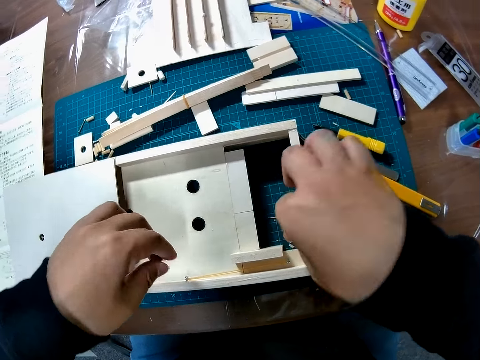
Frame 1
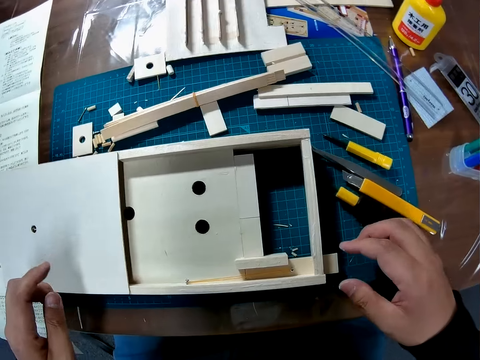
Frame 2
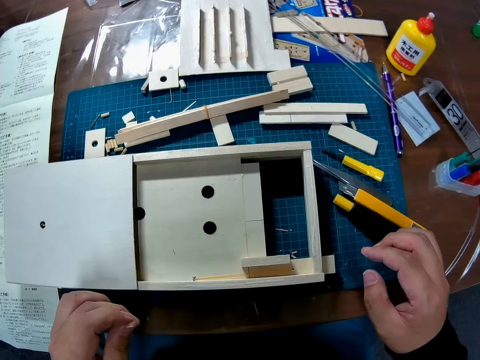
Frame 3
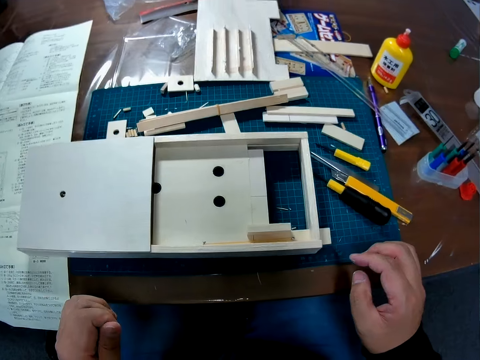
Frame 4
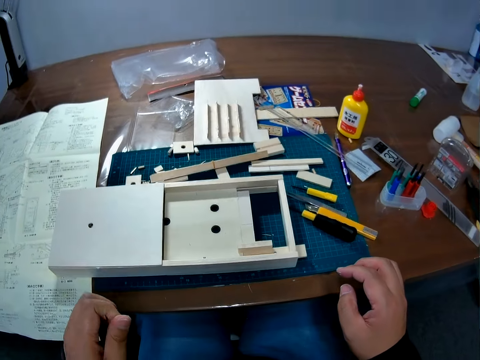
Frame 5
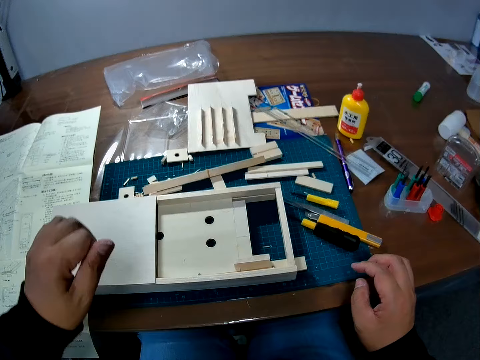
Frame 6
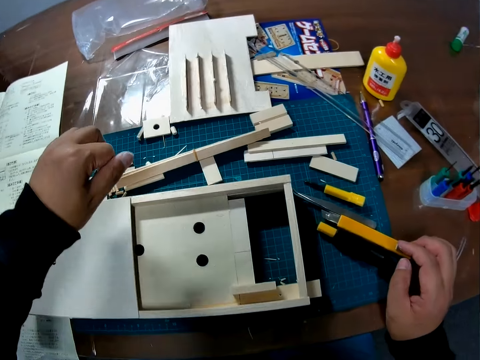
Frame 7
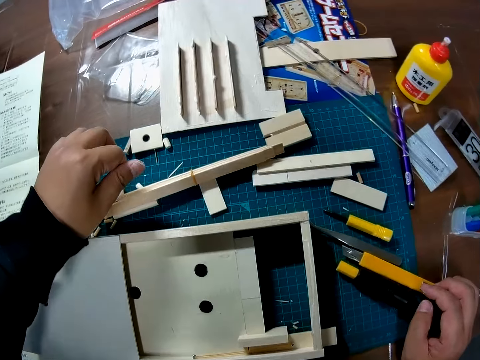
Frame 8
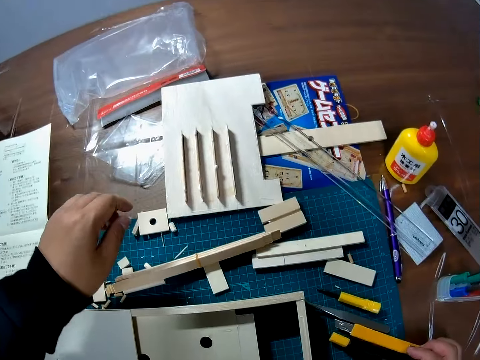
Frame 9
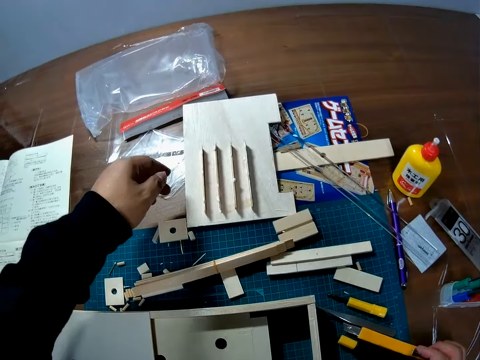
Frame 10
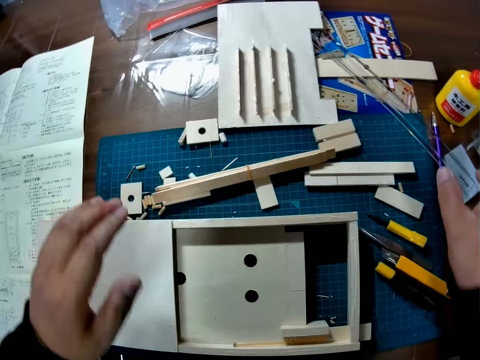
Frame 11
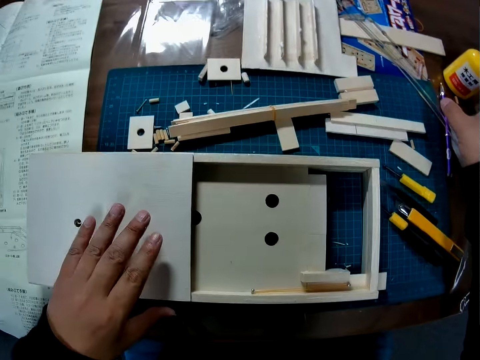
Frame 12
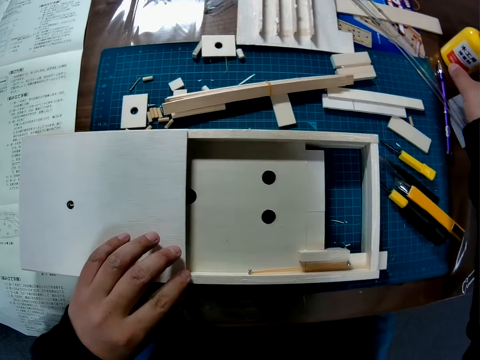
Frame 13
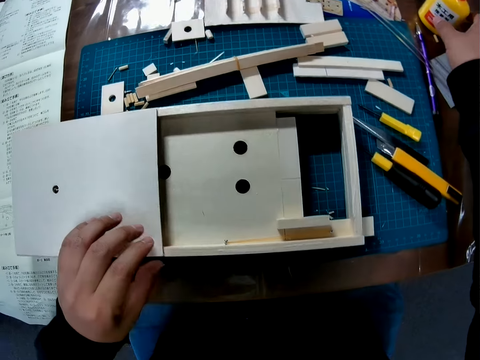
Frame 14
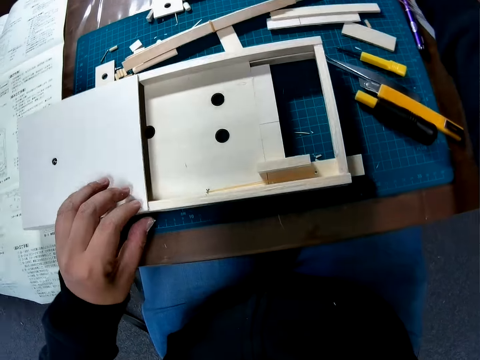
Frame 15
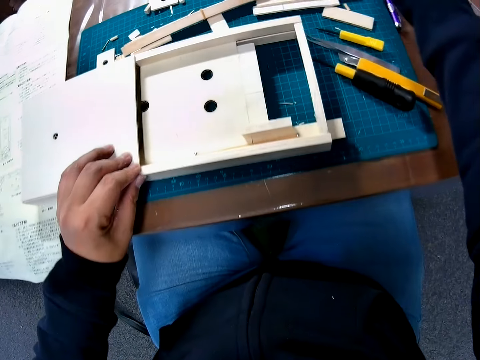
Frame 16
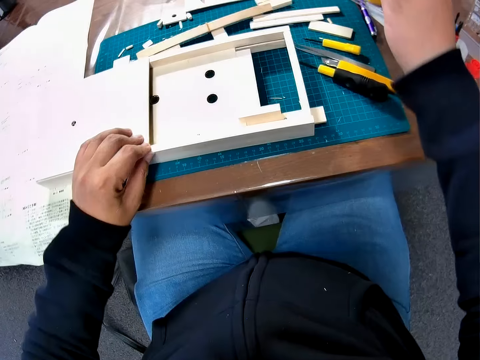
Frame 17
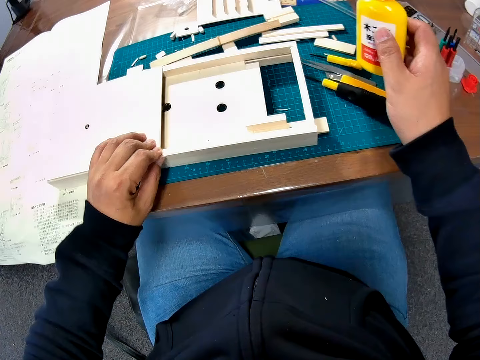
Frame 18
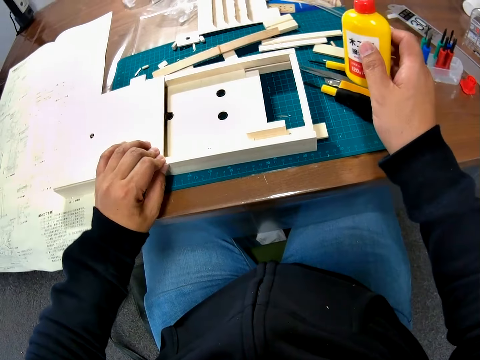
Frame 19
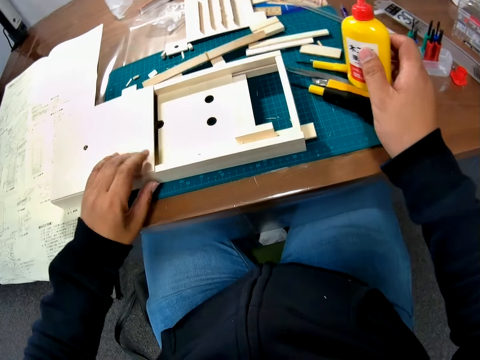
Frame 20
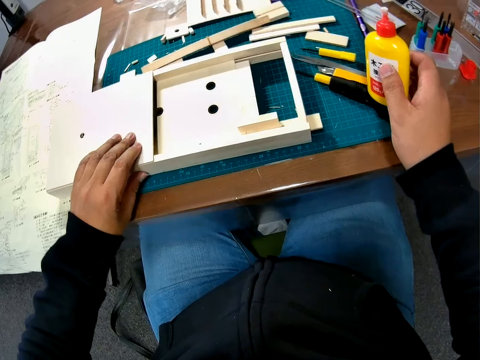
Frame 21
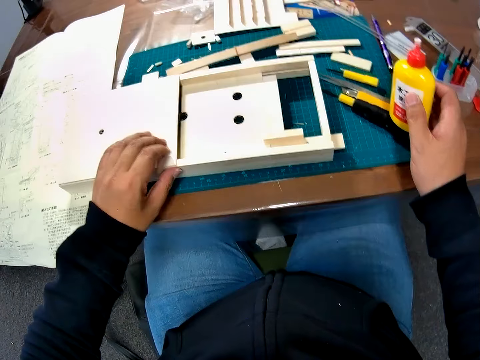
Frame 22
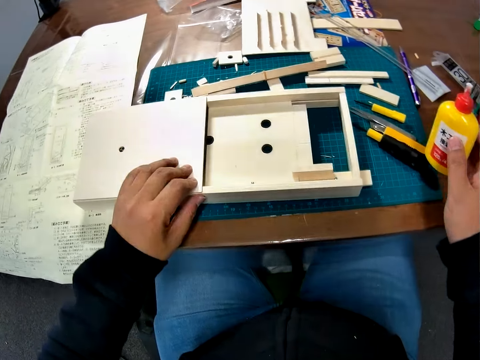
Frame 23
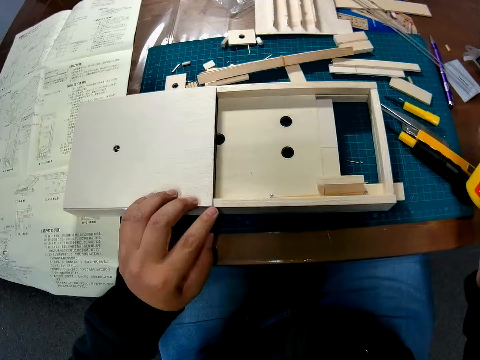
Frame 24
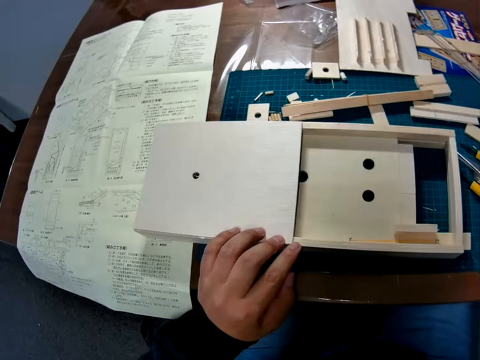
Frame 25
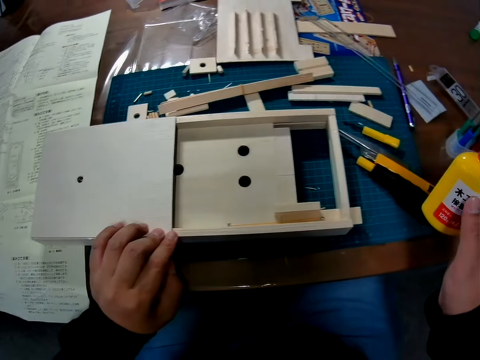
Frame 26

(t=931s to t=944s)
The camera wearer lifts his hands from the wood. He holds the wood and takes a glue container from the table. He examines the wood.

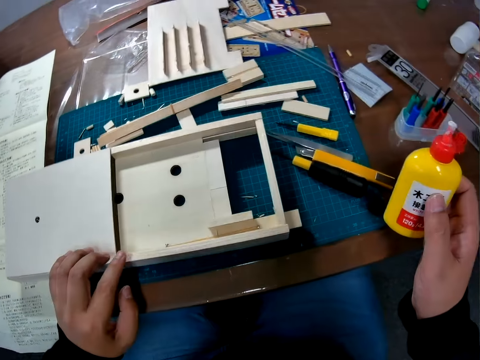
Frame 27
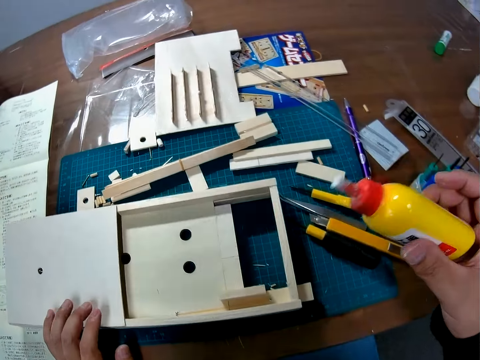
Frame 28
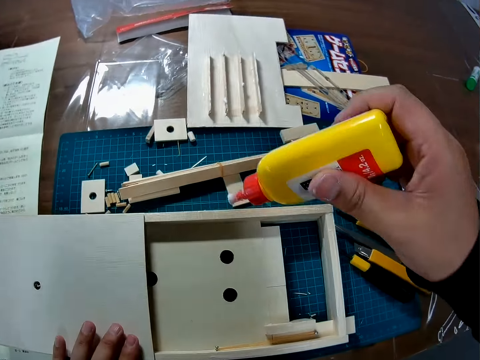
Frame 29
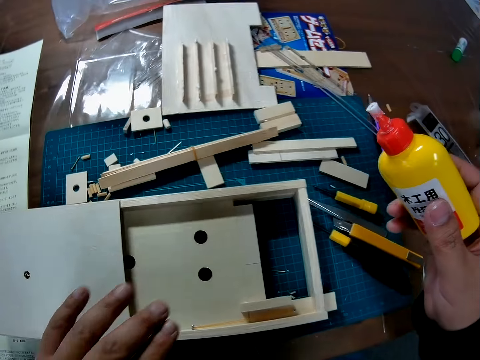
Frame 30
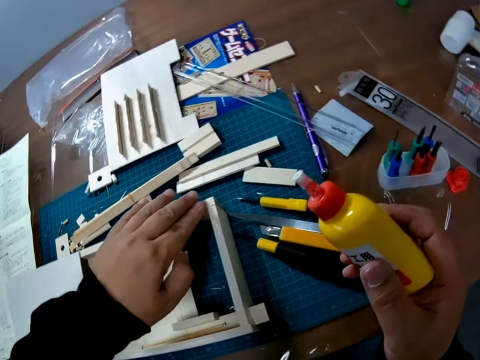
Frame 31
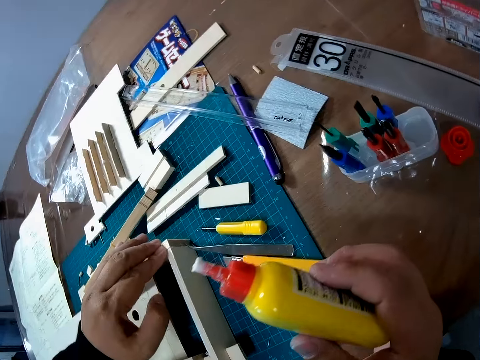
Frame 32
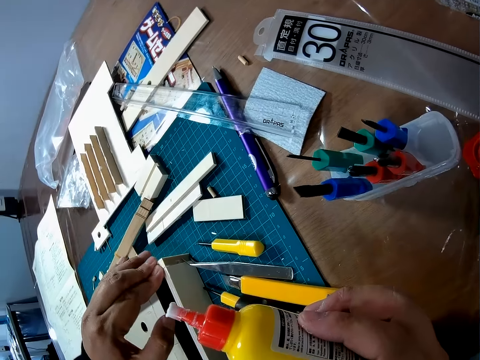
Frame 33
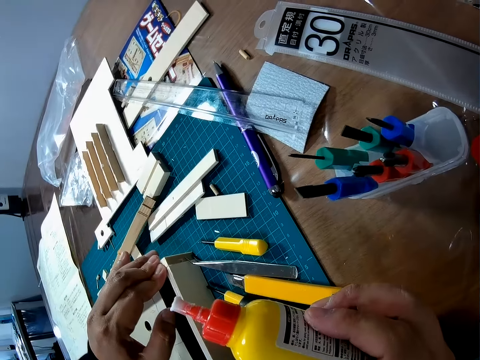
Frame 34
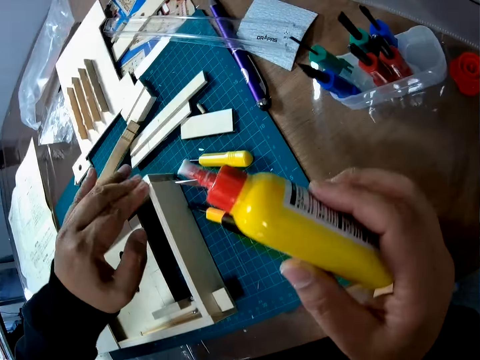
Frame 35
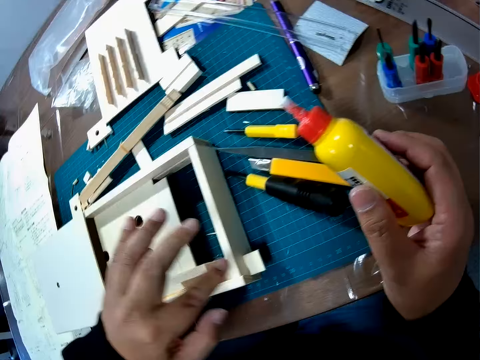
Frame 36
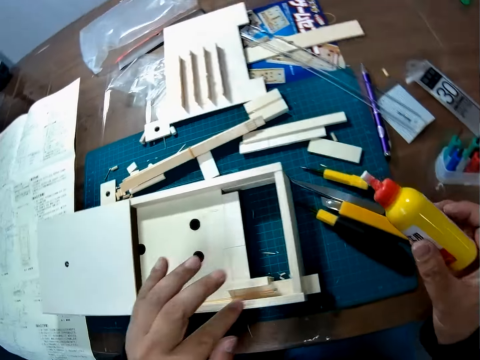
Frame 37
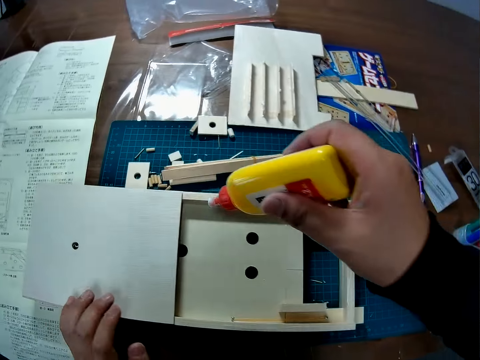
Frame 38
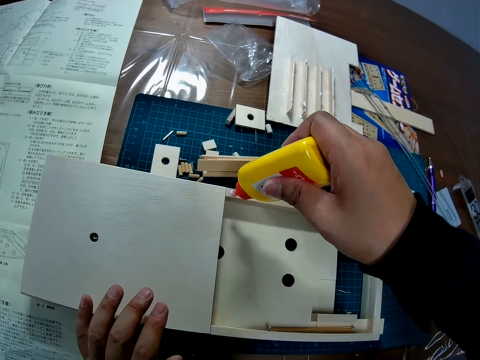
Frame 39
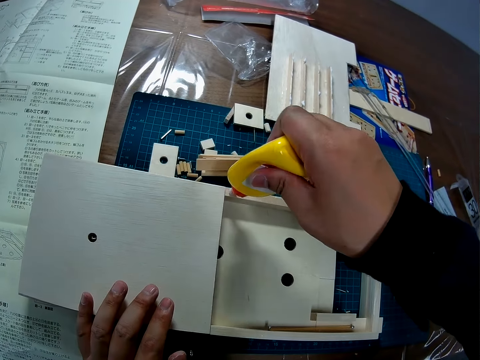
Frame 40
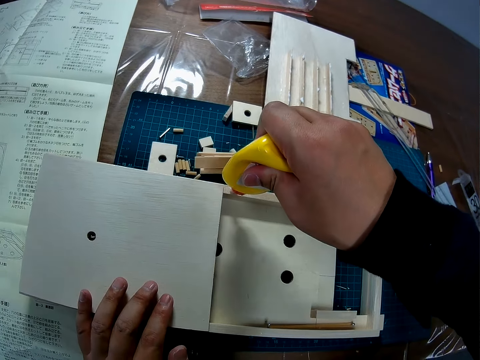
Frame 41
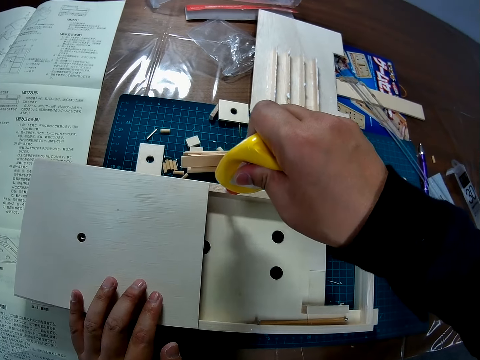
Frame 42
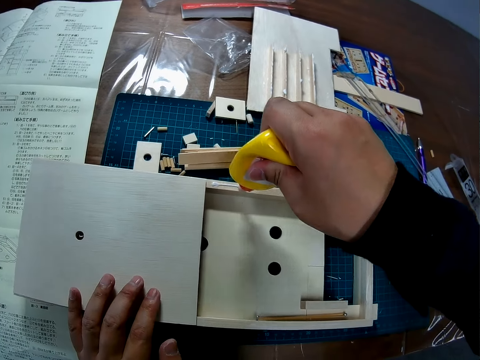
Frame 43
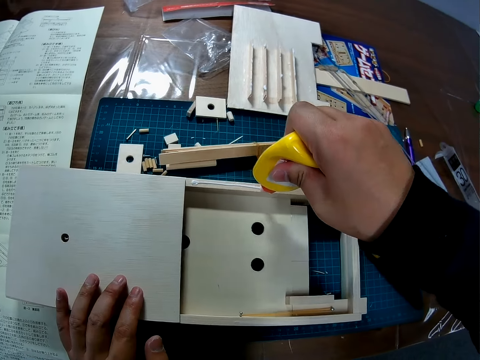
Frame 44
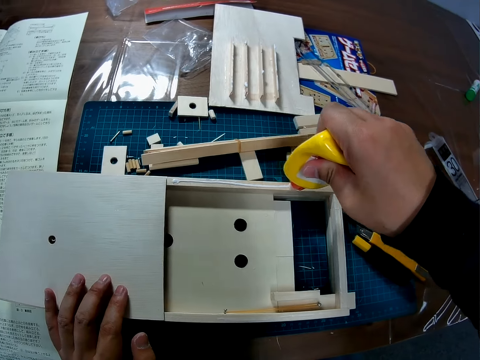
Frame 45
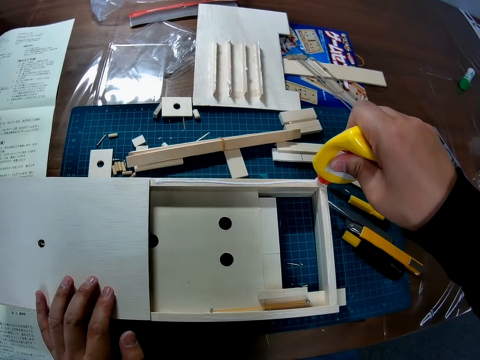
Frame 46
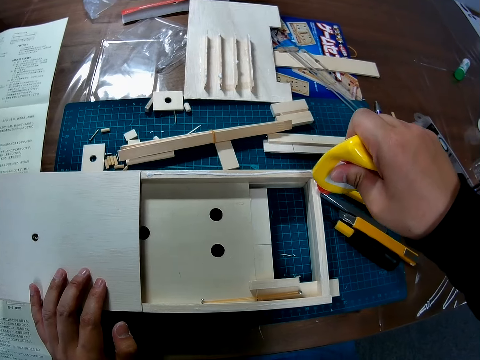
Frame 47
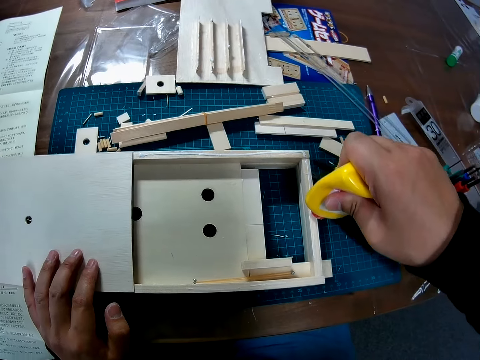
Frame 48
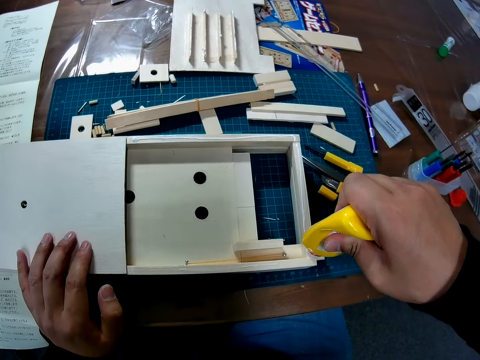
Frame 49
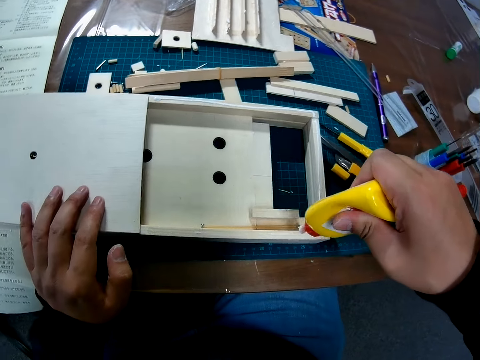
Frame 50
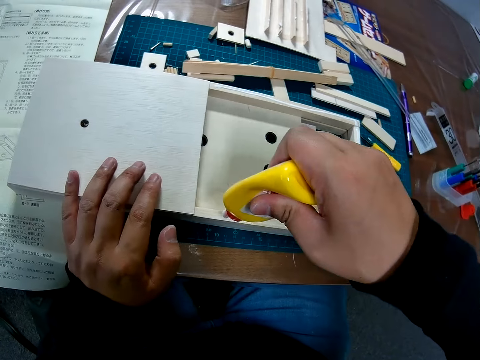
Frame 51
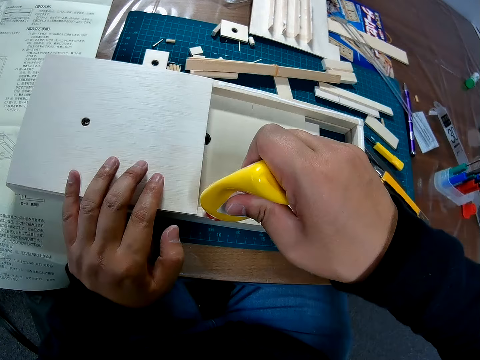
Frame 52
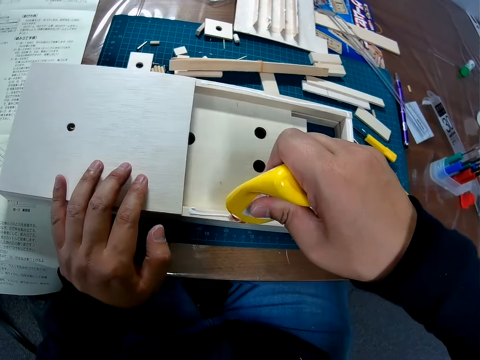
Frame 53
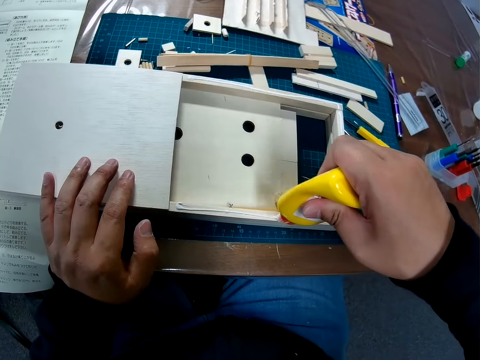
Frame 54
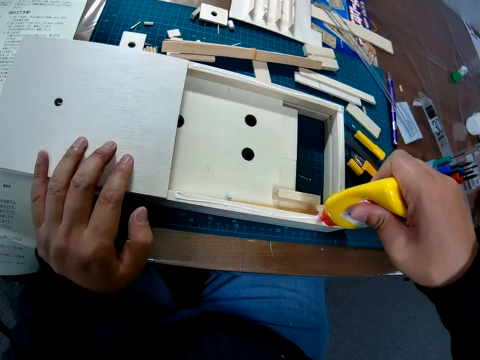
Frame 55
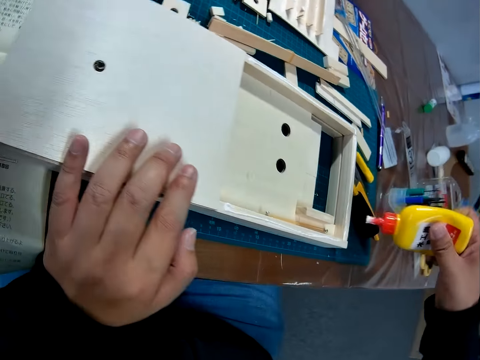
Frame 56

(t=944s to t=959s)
The camera wearer rubs the wood. He lifts his hand. He touches the wood. He puts glue on the constructed wood from the glue container.
